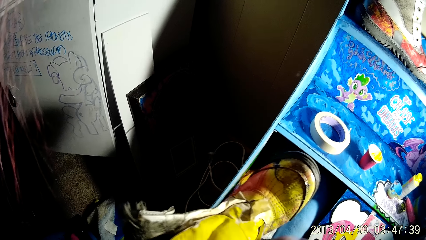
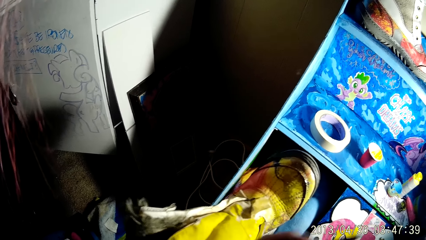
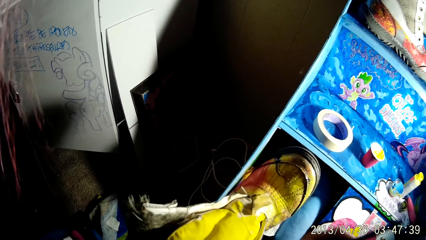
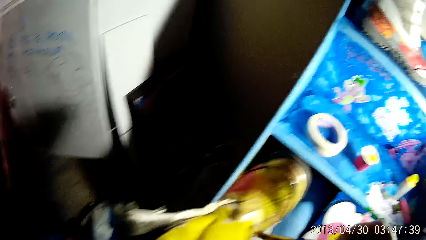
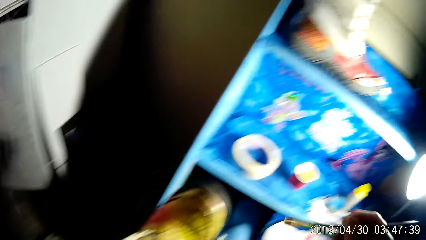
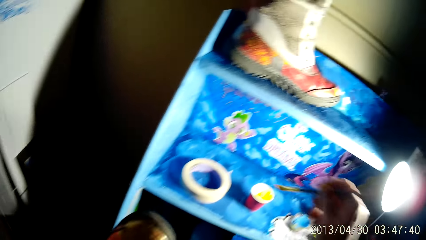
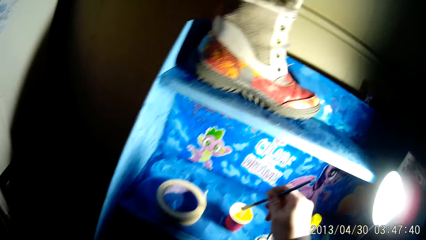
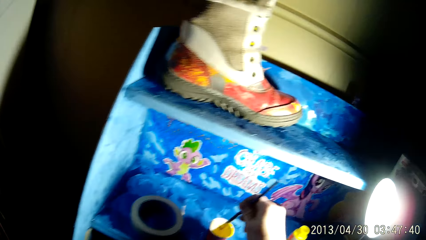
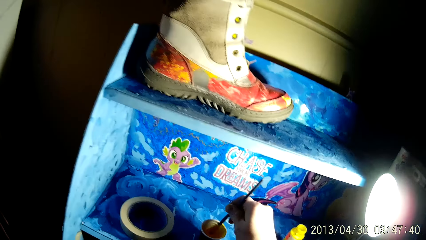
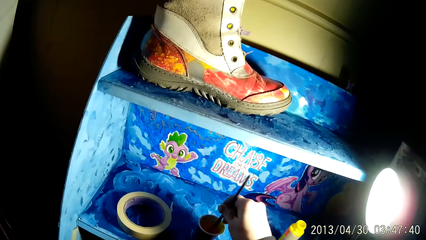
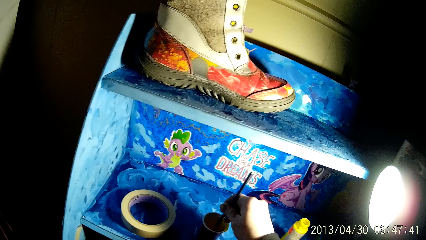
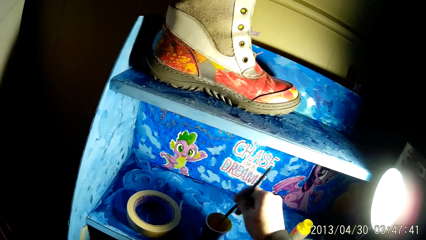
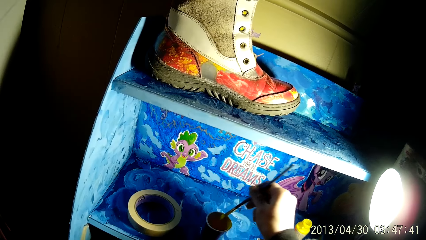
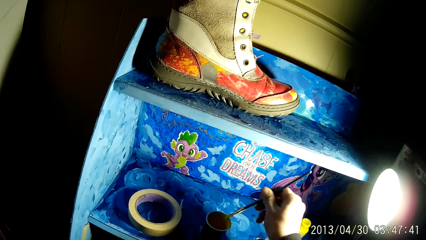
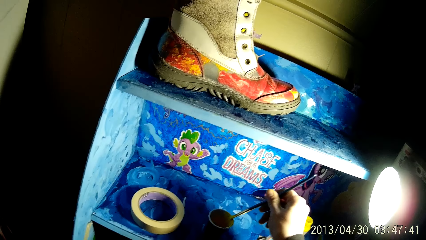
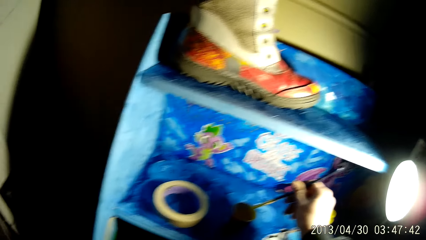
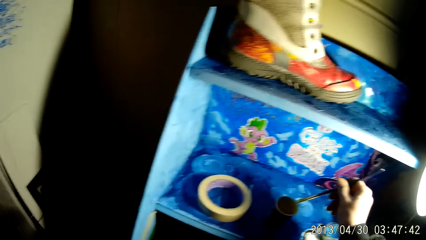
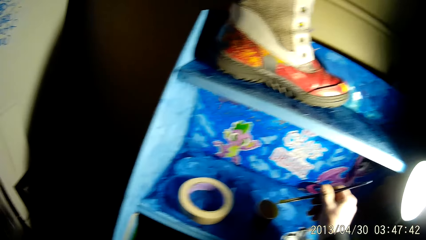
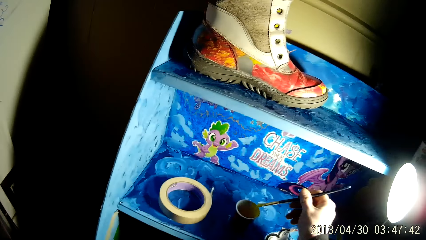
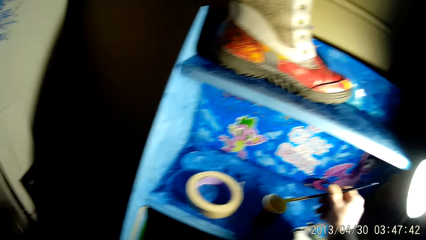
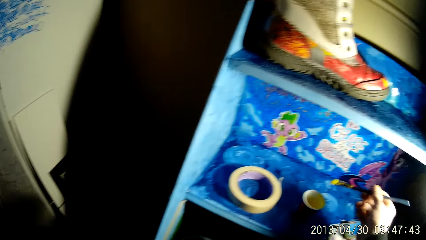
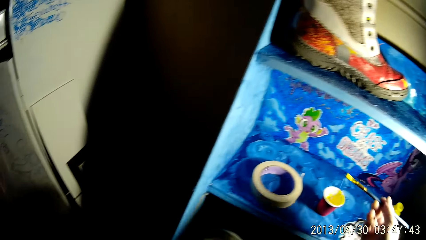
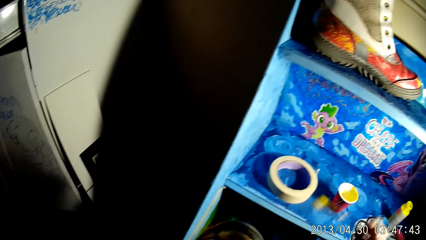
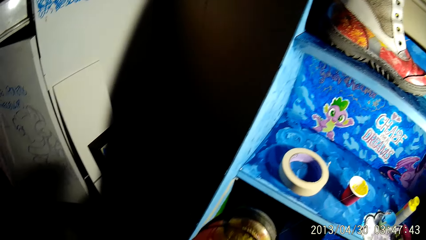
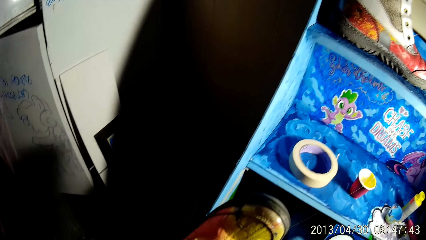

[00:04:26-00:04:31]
The camera wearer dips the brush into the cup of paint on the shelf with his right hand.

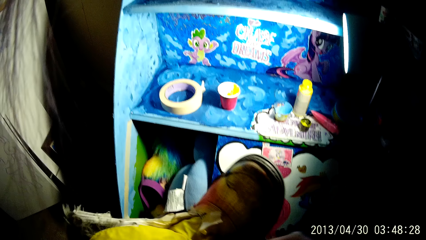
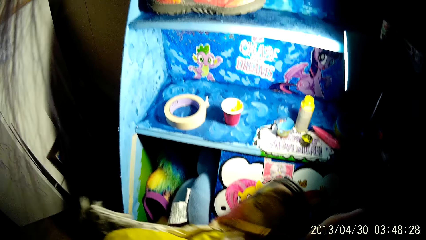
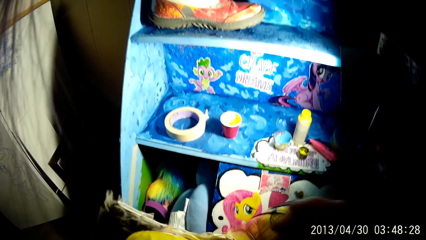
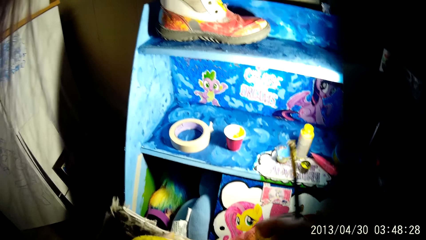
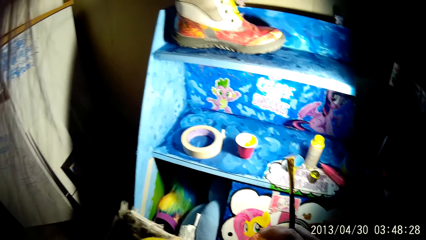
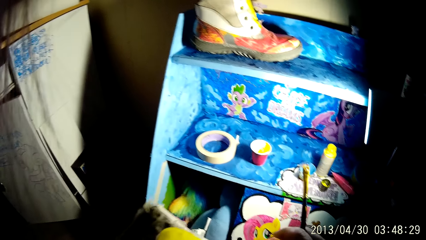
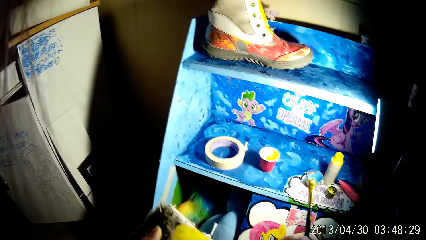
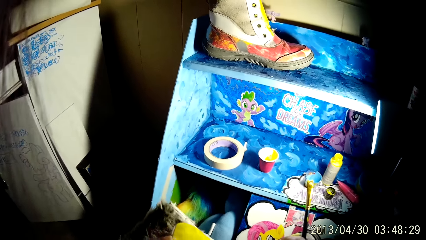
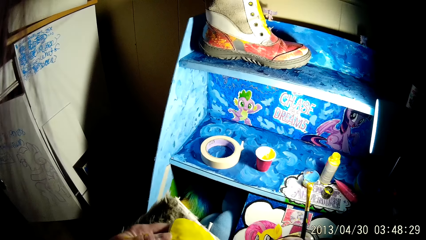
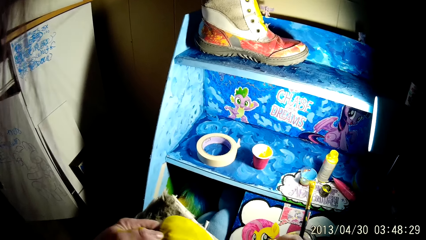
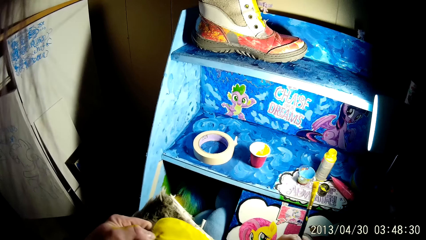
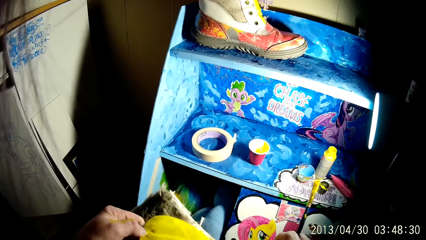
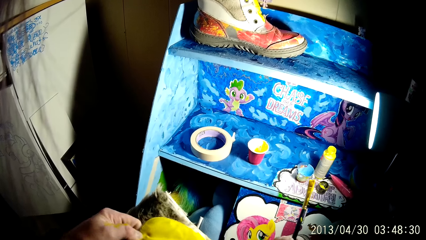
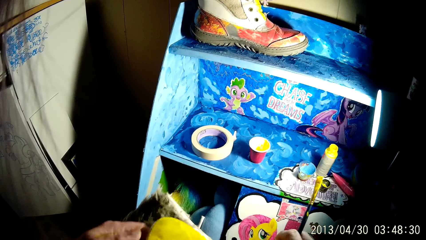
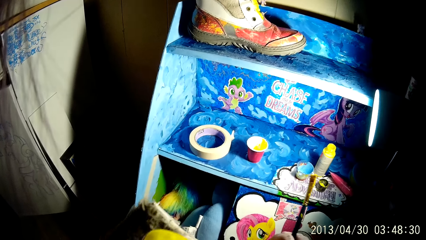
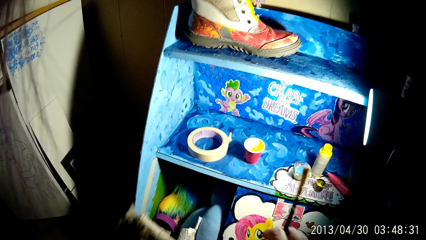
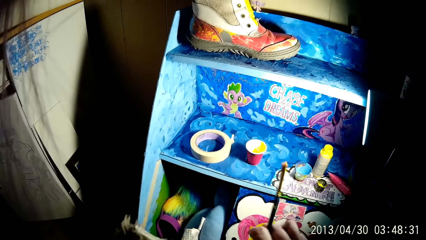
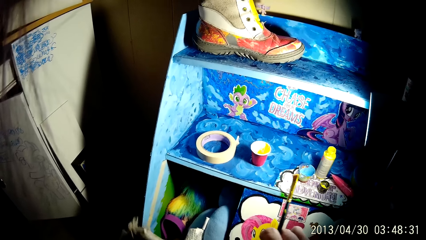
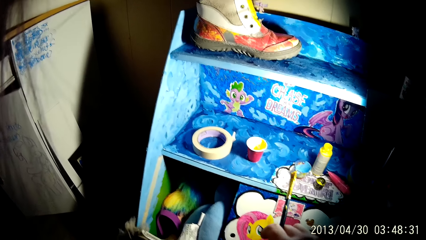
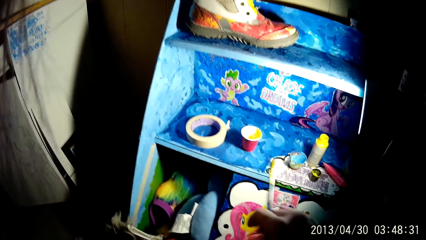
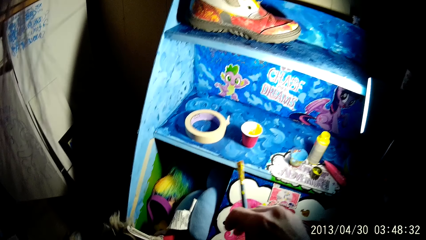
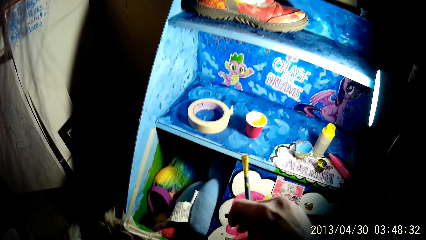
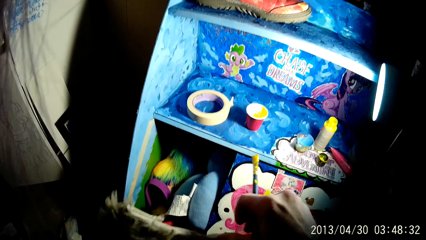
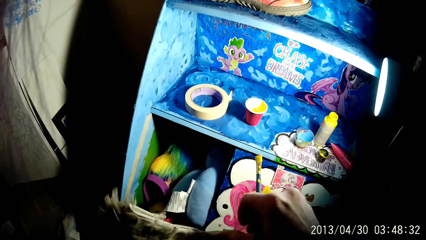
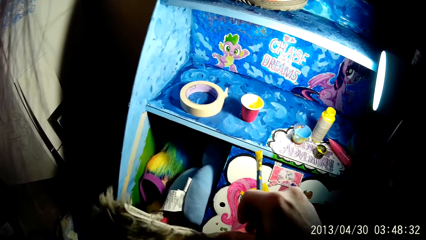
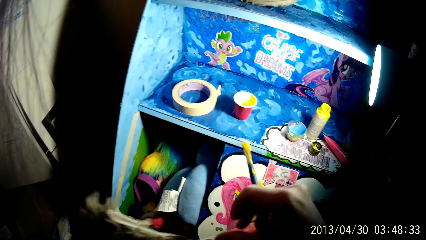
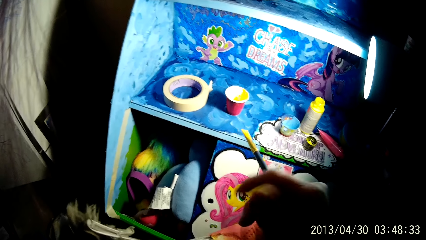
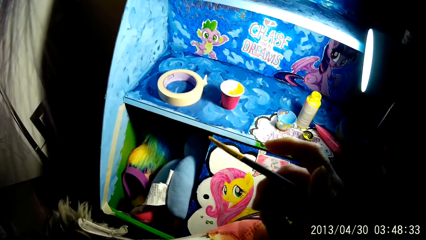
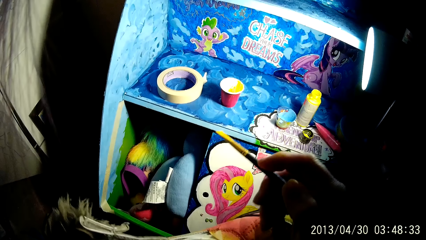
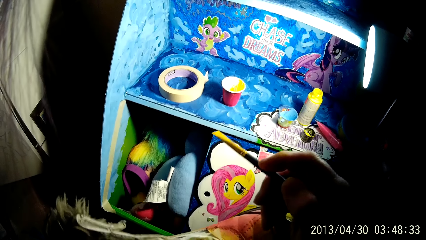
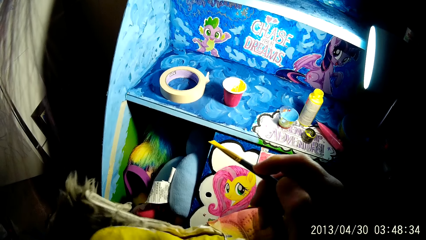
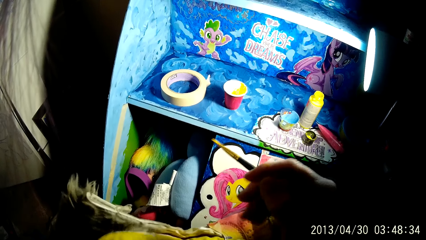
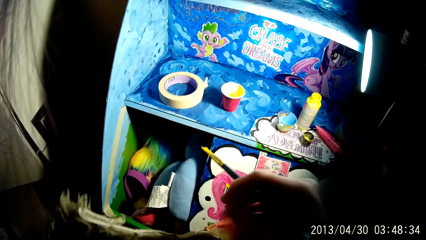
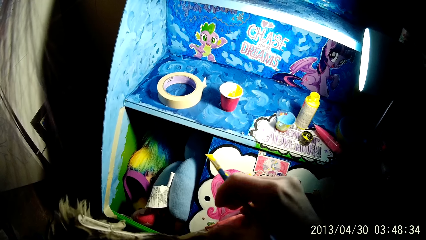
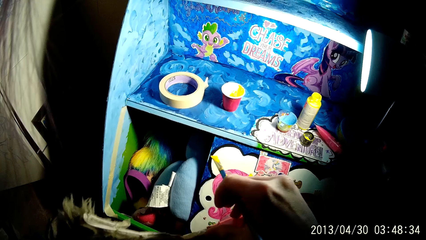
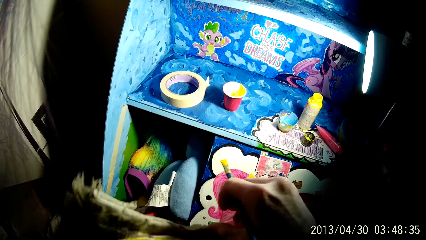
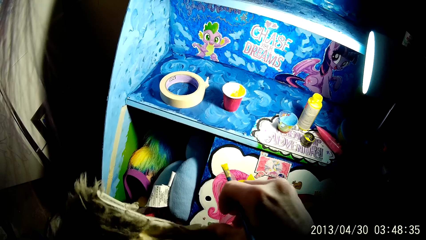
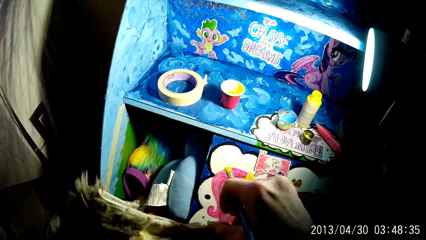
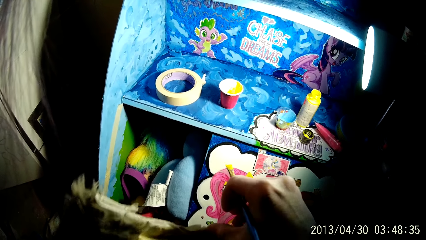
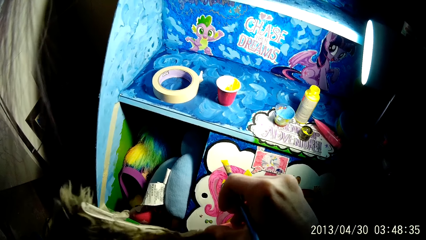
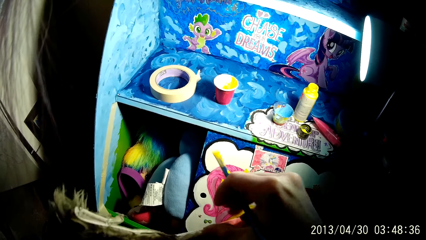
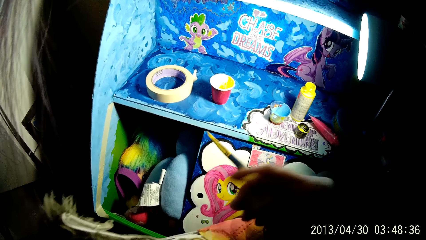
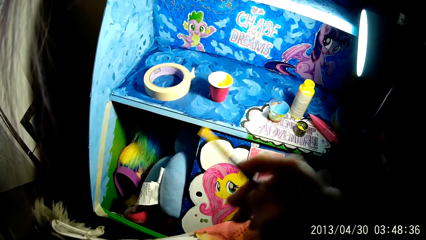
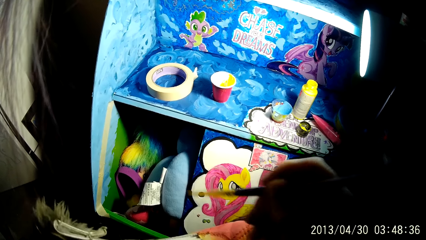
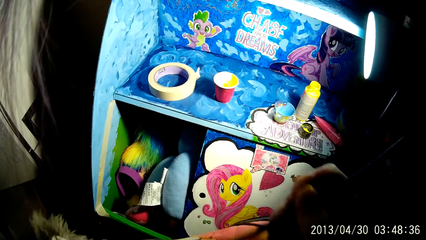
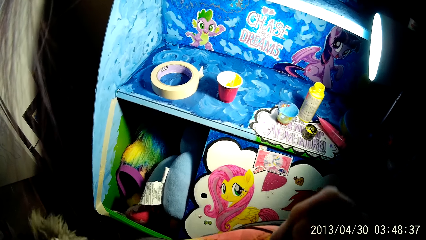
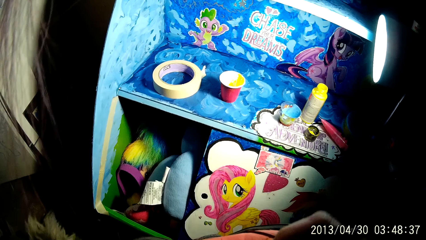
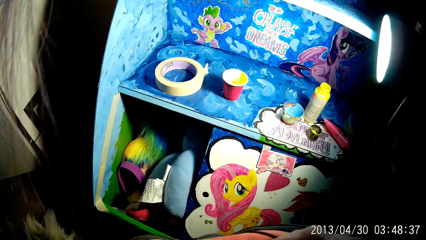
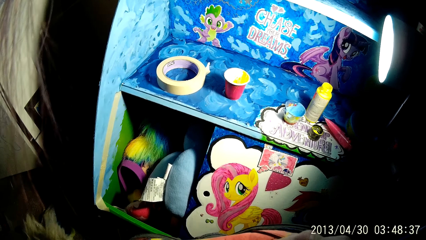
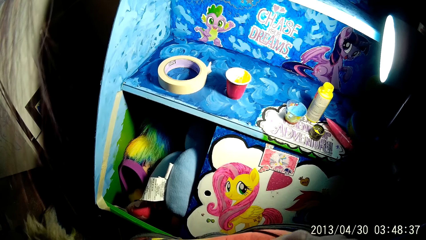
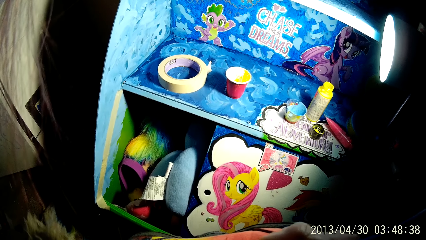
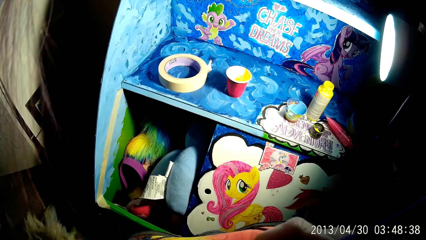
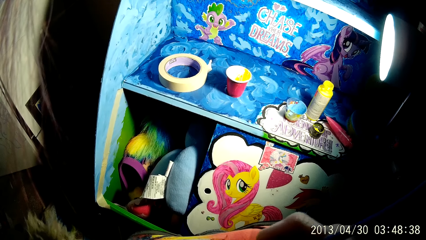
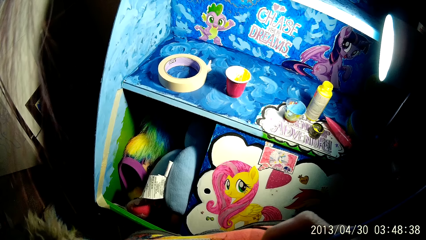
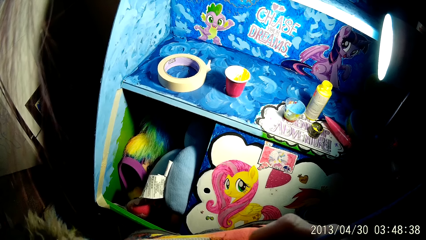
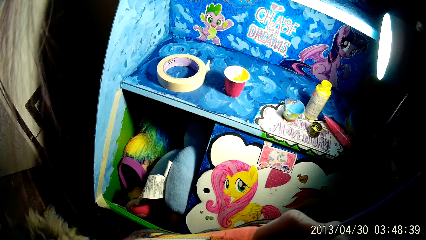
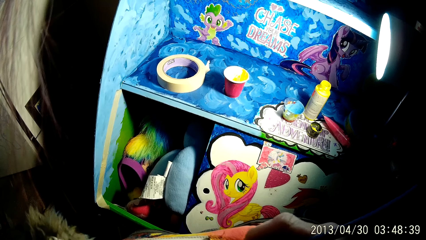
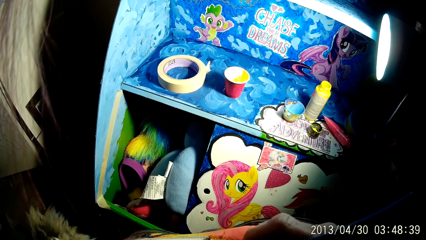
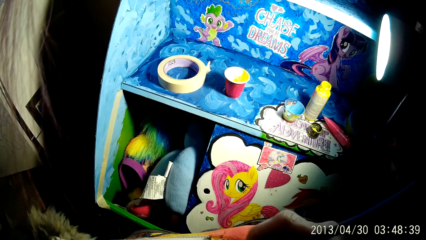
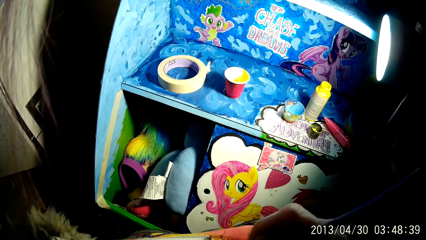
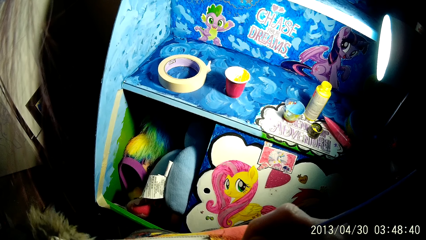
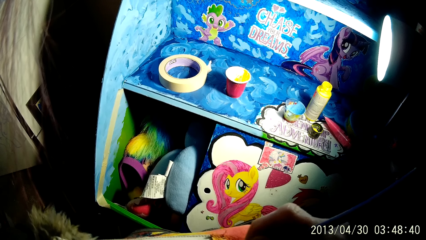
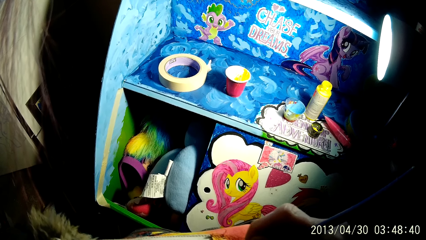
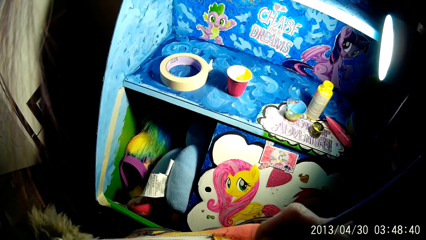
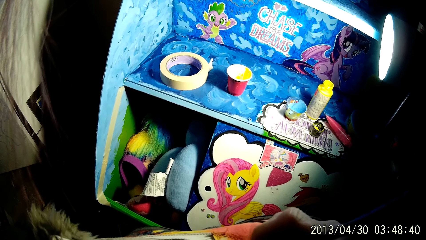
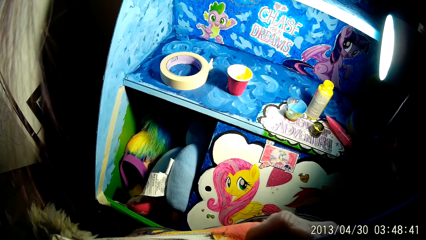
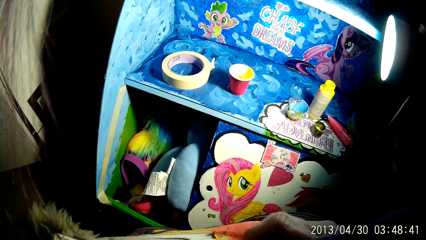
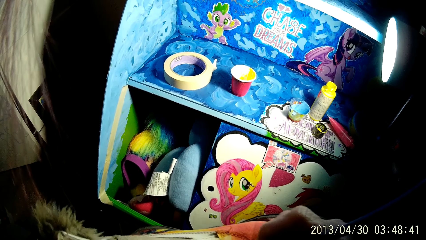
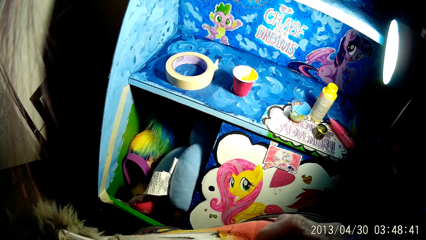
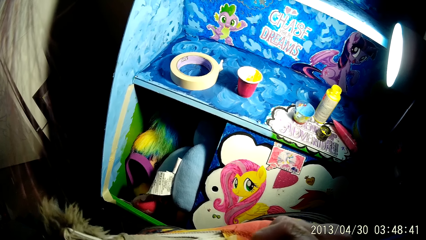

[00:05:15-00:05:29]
The camera wearer holds up the paintbrush with his right hand. He turns the boot with his right hand. He touches the boot with his right hand. He paints the boot with the paintbrush in his right hand.
